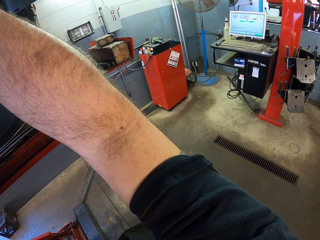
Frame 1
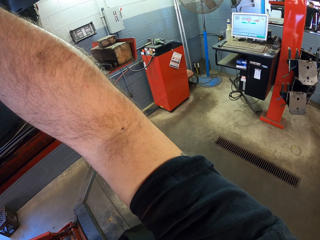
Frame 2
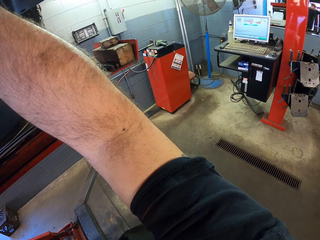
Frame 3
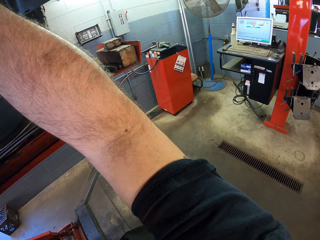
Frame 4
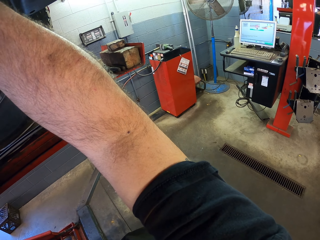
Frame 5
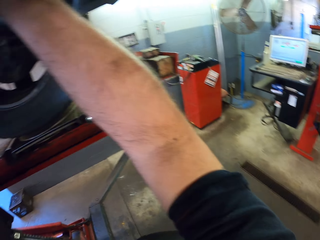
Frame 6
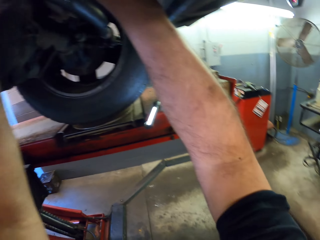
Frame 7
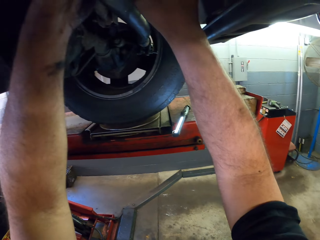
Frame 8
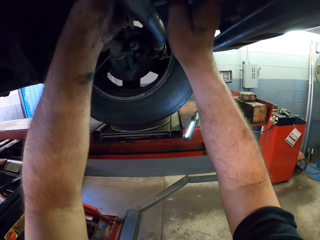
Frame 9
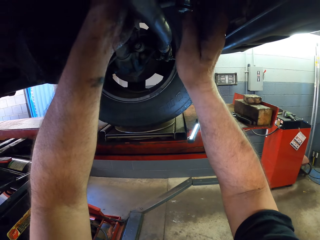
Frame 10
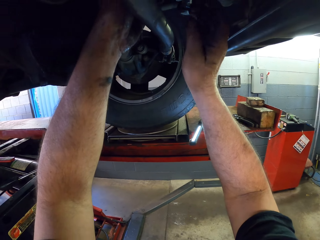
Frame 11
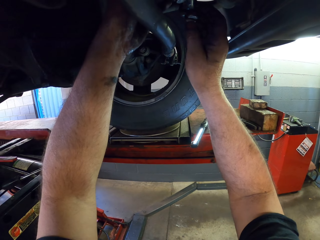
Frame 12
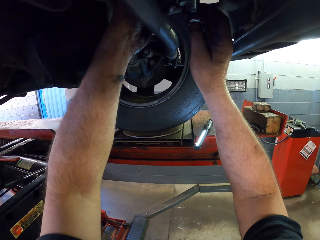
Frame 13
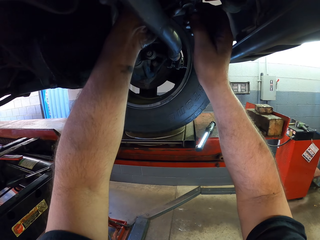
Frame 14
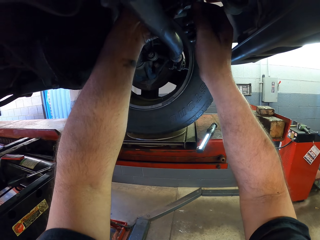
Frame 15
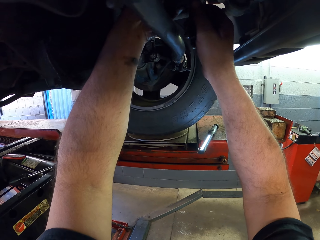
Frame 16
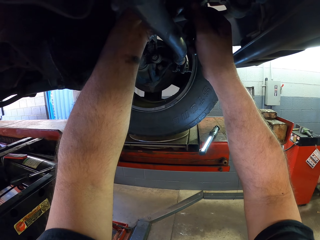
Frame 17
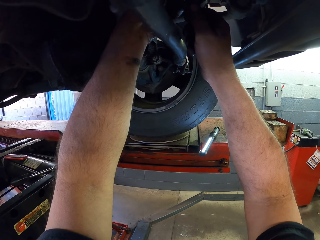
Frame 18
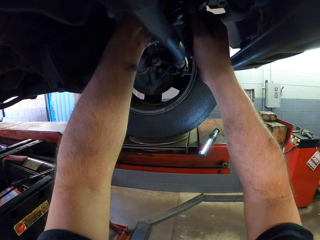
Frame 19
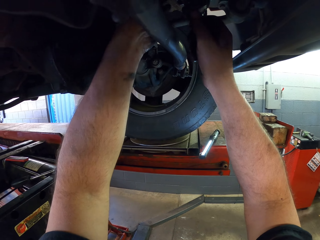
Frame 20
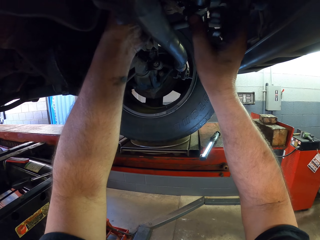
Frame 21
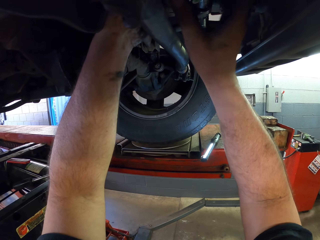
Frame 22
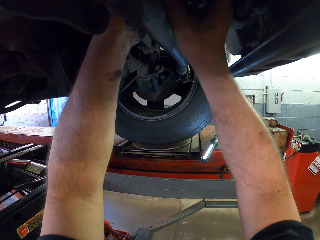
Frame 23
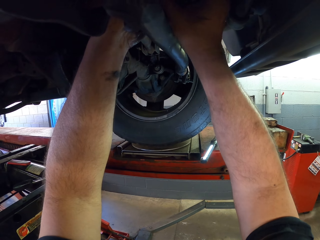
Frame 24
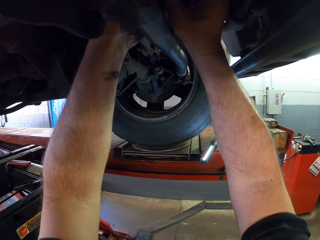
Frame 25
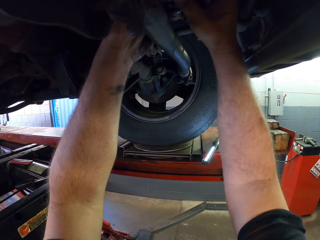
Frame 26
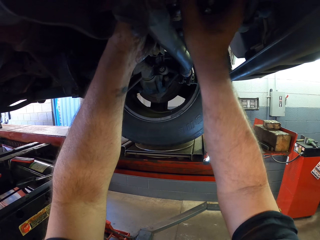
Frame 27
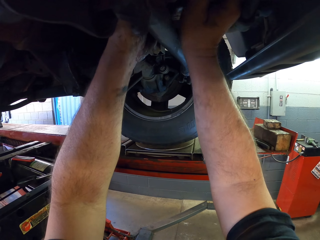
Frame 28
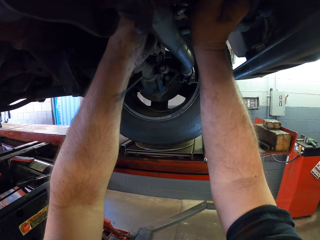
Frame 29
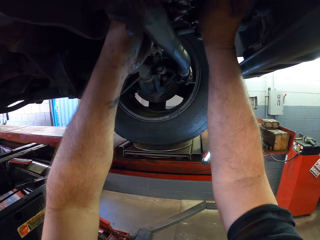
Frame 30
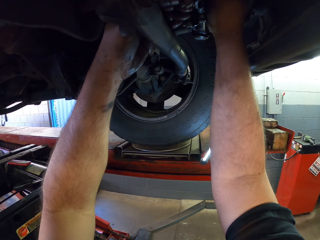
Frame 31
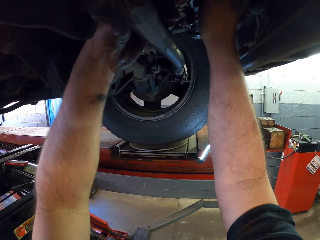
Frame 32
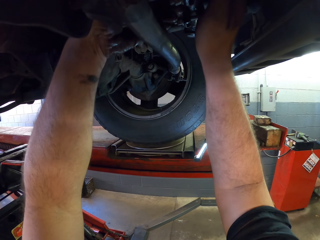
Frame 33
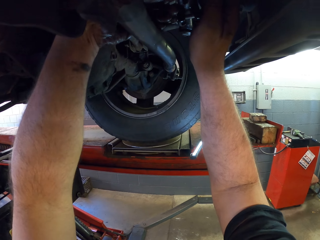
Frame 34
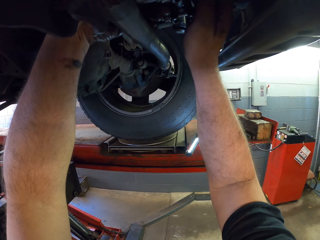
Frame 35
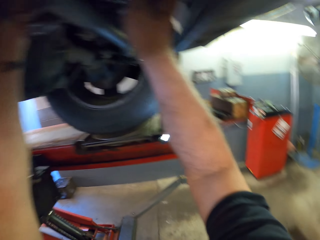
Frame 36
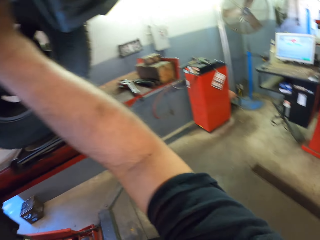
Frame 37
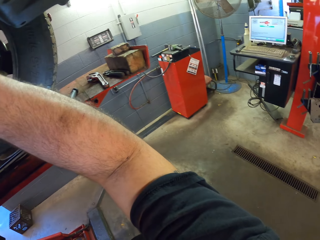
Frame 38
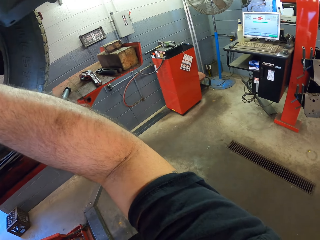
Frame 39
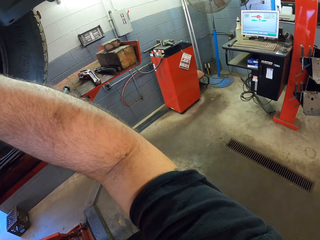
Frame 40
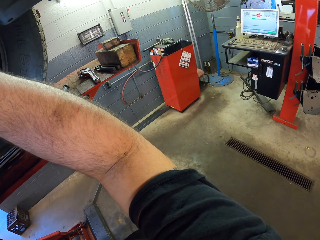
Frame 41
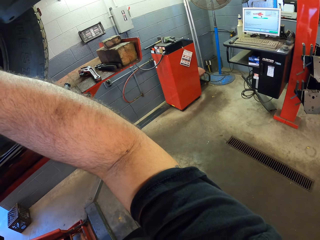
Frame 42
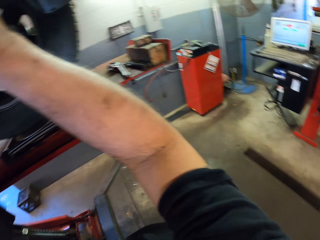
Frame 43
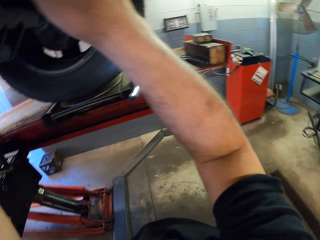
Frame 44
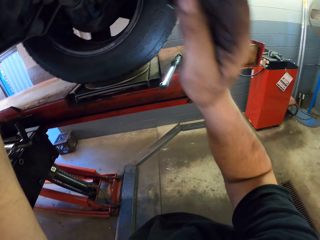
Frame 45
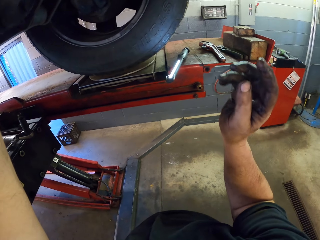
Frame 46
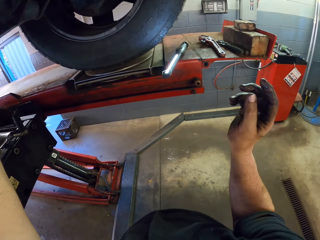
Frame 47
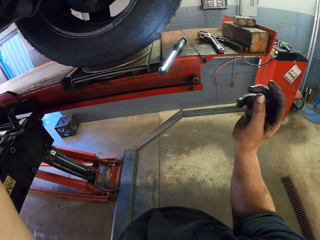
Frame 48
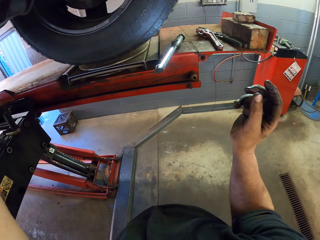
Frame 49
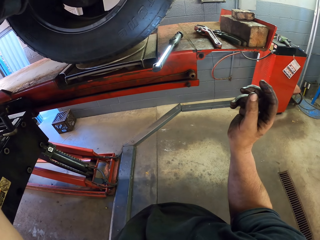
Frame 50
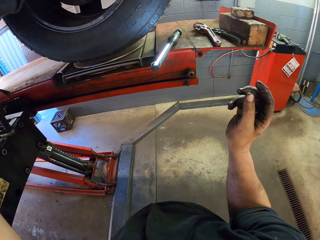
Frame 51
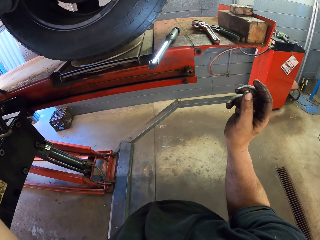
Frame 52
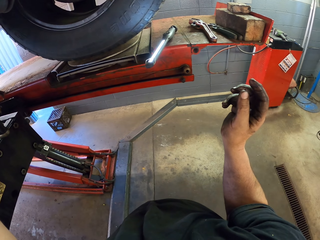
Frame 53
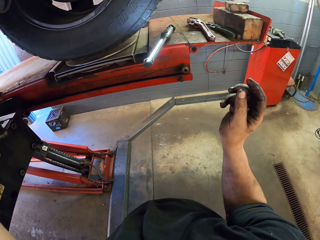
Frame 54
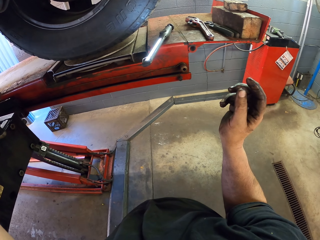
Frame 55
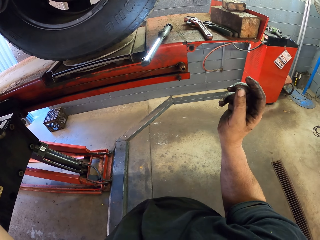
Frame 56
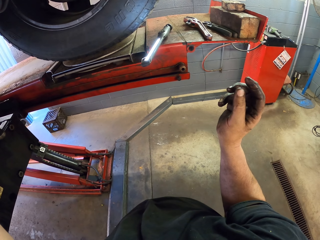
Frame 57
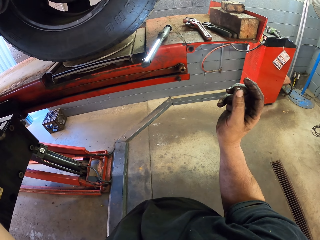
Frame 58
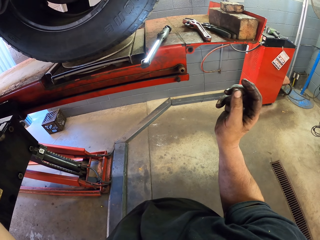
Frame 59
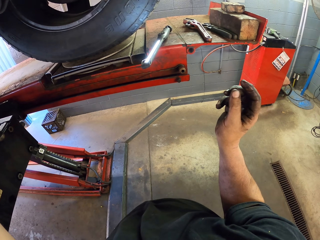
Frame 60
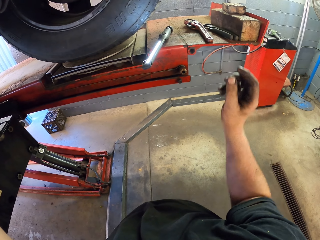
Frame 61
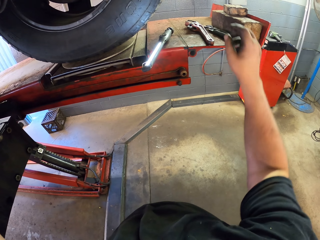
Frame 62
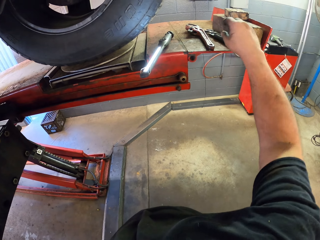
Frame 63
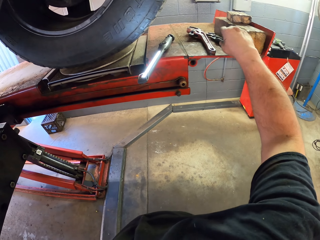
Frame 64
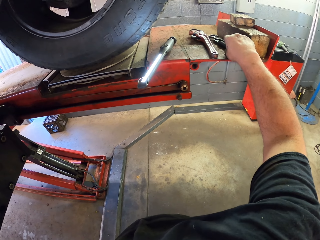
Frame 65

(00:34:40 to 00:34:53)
The camera wearer looks under the car. He looks at the computer. He stops tightening with his hands.

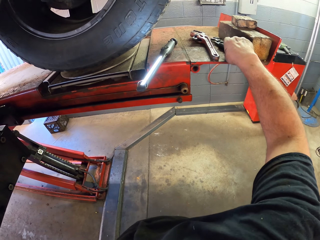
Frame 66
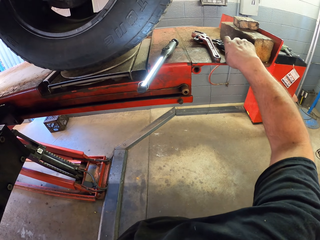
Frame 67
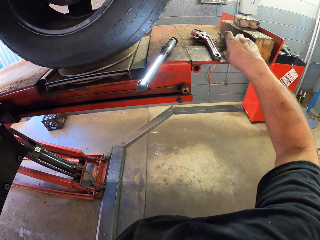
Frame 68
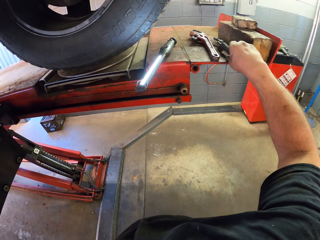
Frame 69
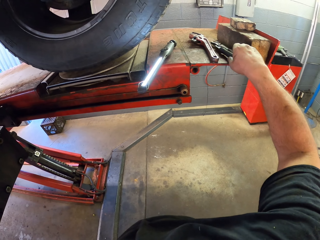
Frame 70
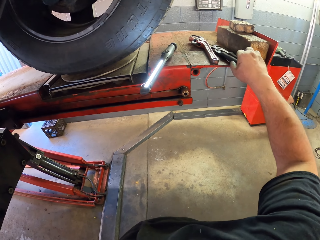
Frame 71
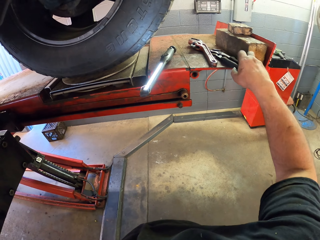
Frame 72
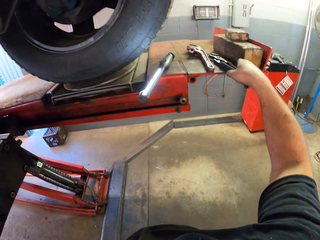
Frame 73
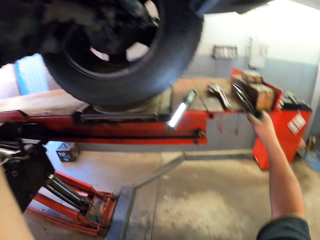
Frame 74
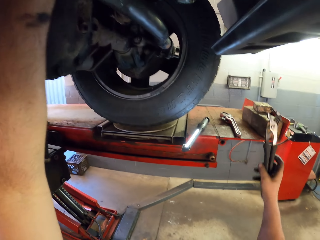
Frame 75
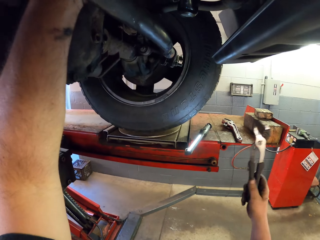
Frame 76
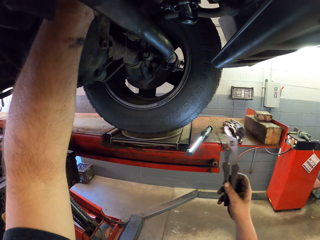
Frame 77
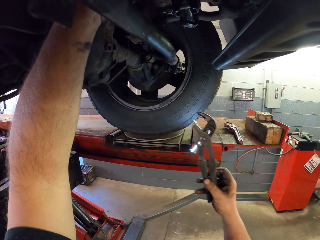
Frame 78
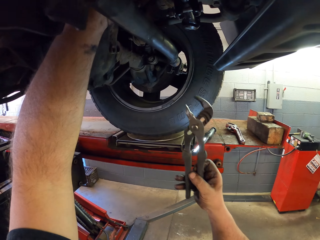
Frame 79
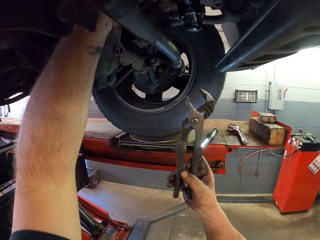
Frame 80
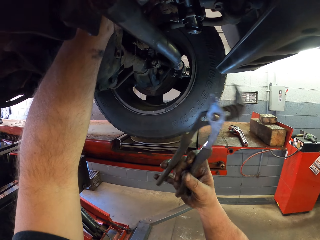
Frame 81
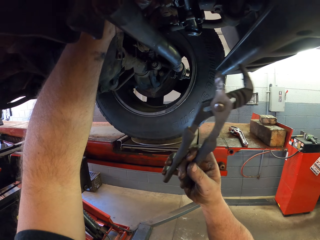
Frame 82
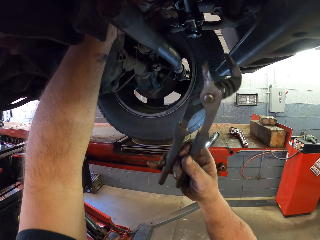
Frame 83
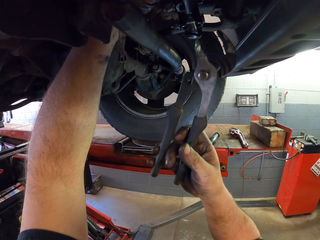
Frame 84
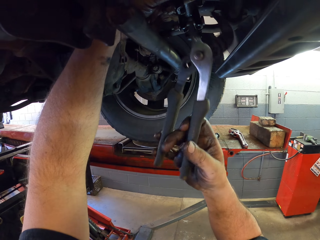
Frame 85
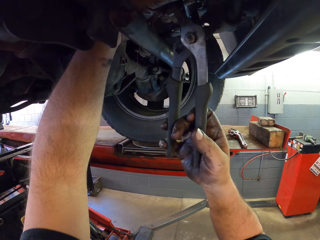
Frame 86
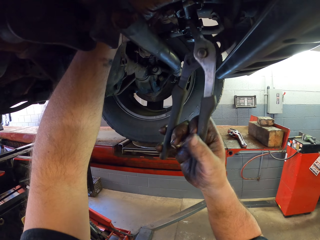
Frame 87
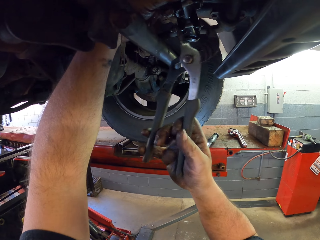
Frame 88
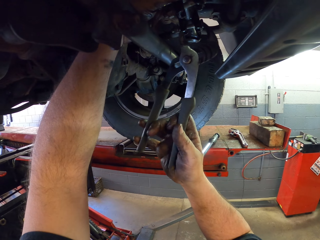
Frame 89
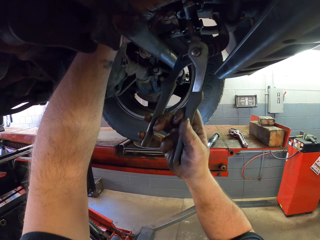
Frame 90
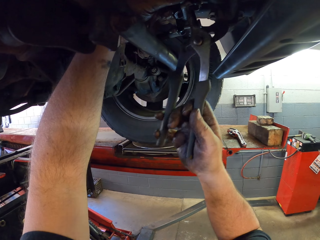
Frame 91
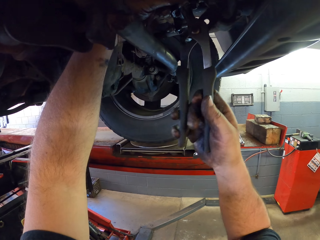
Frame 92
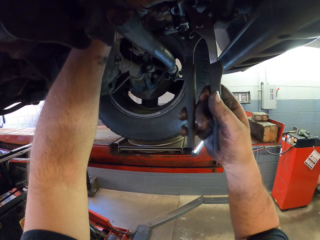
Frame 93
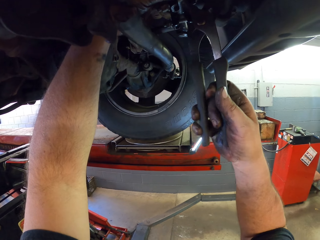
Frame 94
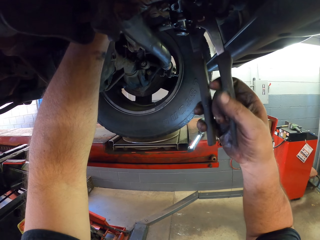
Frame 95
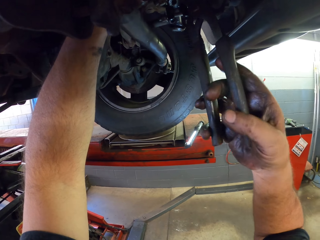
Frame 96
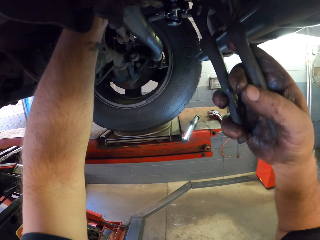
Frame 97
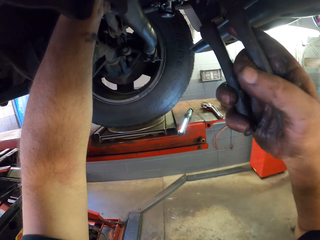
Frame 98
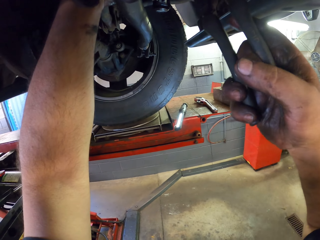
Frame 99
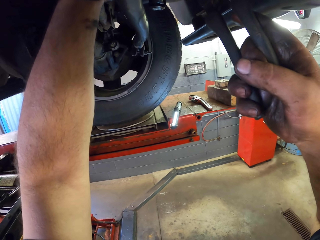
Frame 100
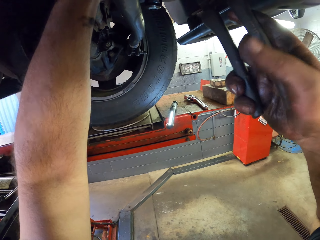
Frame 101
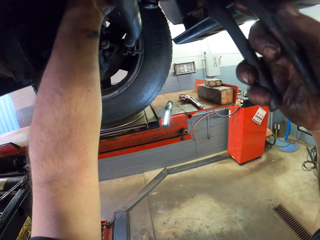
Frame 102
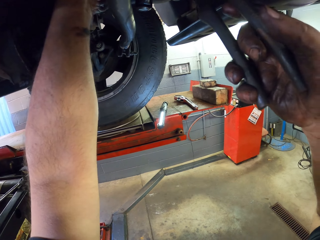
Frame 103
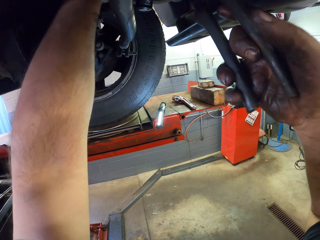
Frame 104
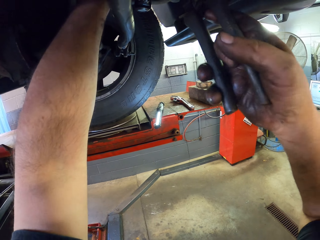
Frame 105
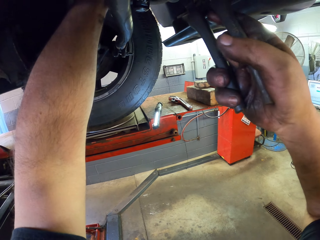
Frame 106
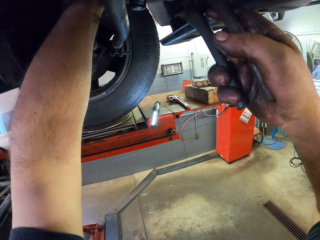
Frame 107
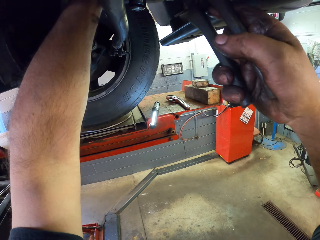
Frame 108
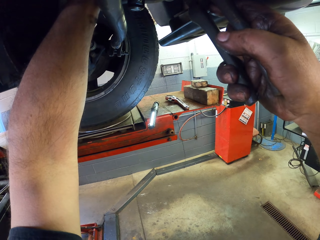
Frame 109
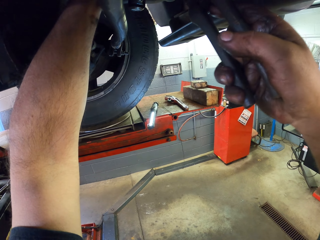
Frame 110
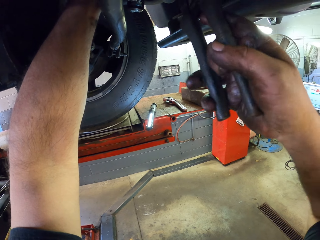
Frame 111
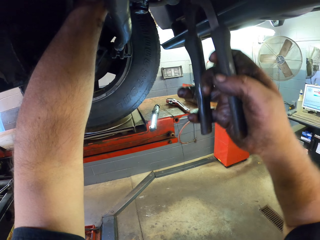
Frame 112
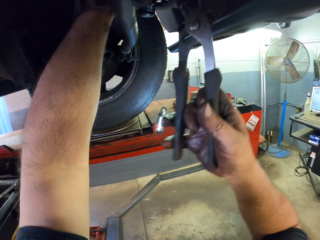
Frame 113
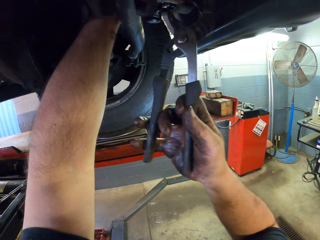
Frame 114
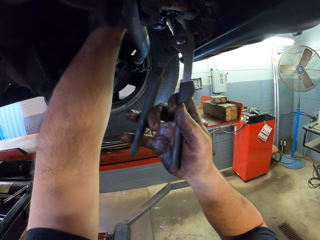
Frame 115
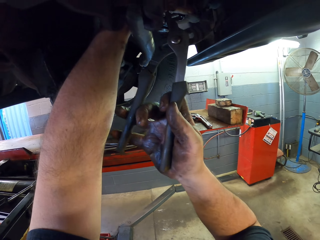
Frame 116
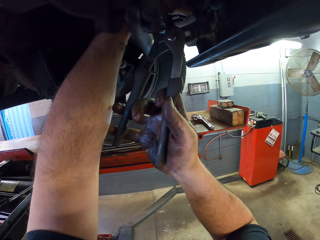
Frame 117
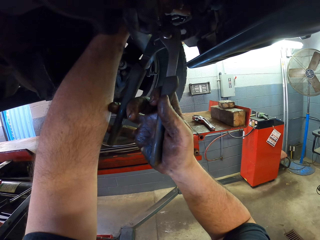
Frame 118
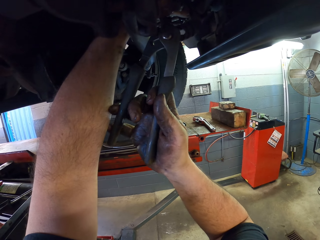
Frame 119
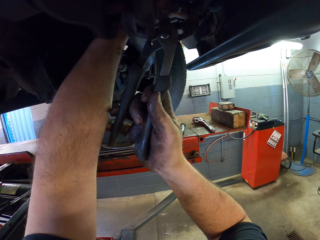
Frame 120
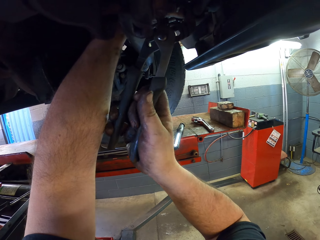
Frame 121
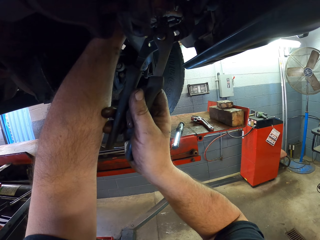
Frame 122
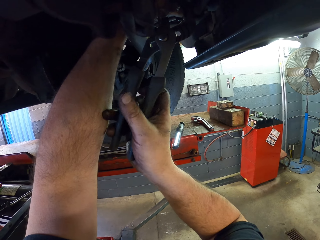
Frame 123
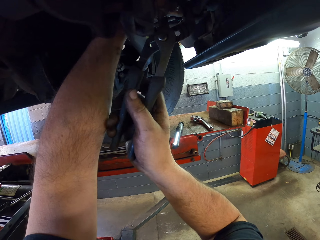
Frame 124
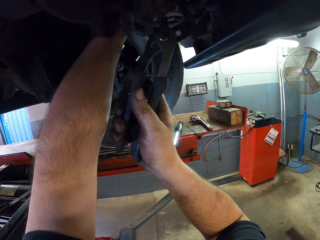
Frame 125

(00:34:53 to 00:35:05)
The camera wearer picks up a locking pliers. They fix the wheel hub spare part. They grip something with the locking pliers.
